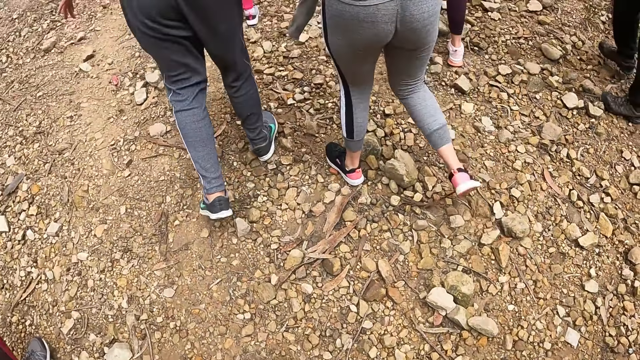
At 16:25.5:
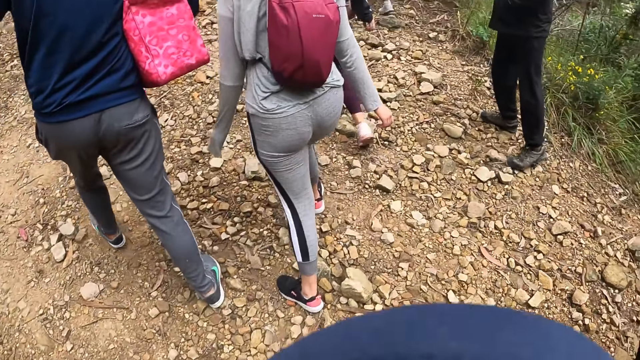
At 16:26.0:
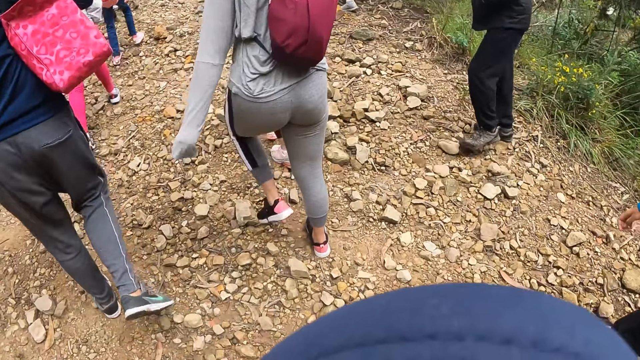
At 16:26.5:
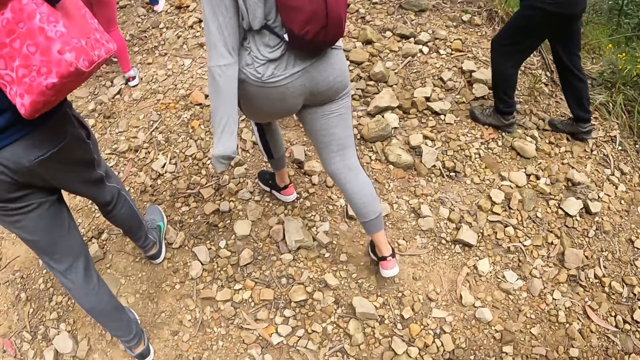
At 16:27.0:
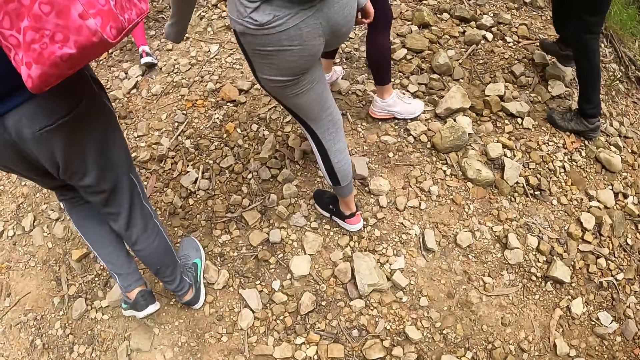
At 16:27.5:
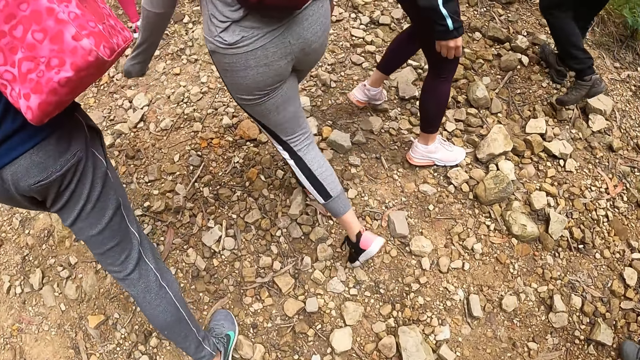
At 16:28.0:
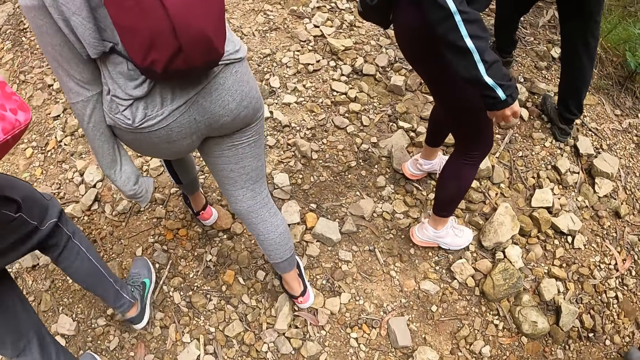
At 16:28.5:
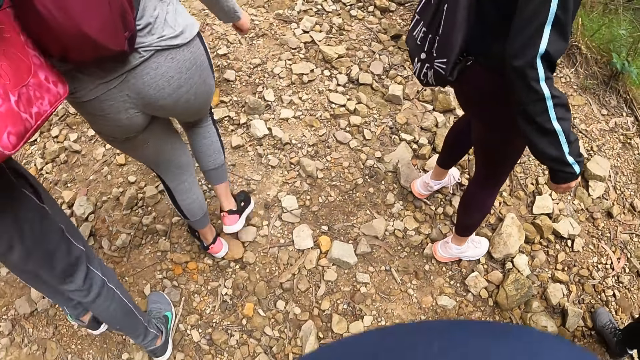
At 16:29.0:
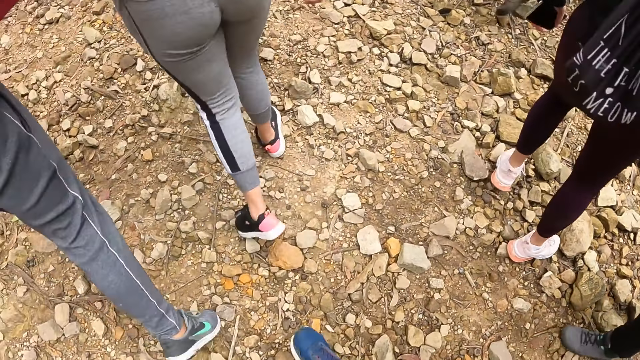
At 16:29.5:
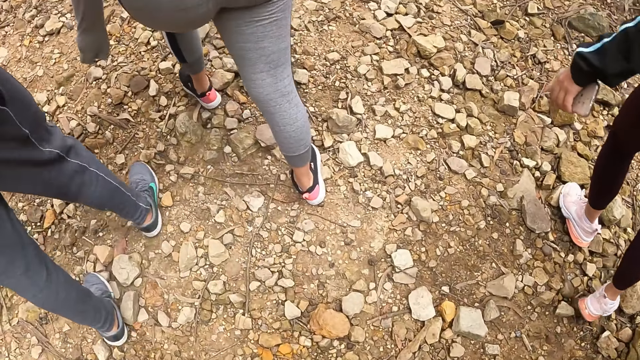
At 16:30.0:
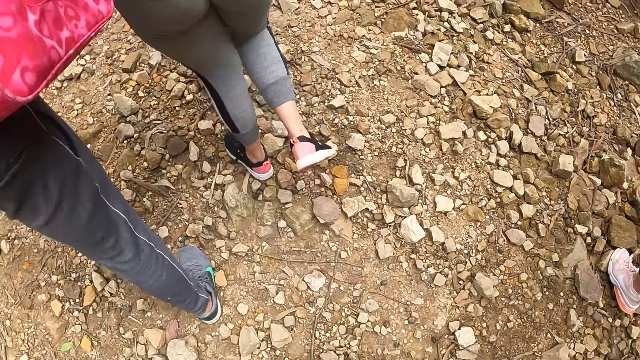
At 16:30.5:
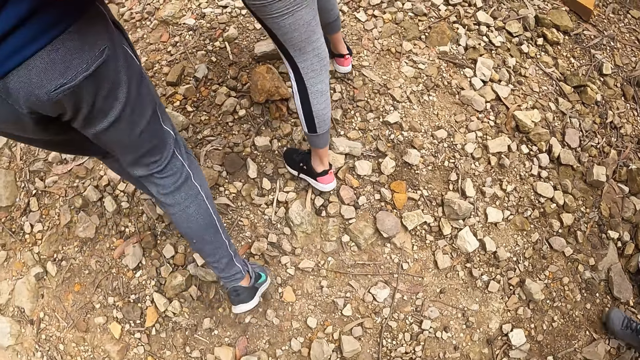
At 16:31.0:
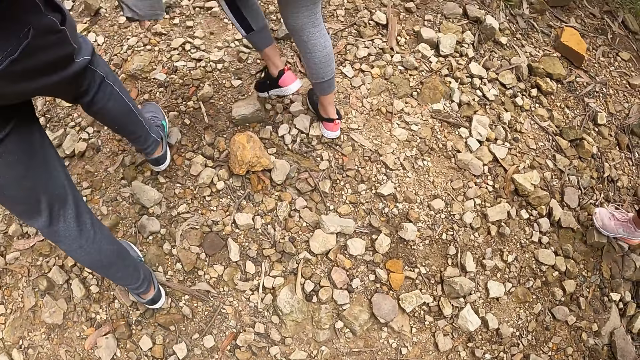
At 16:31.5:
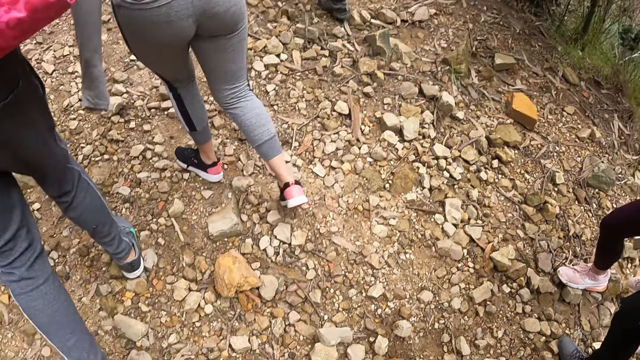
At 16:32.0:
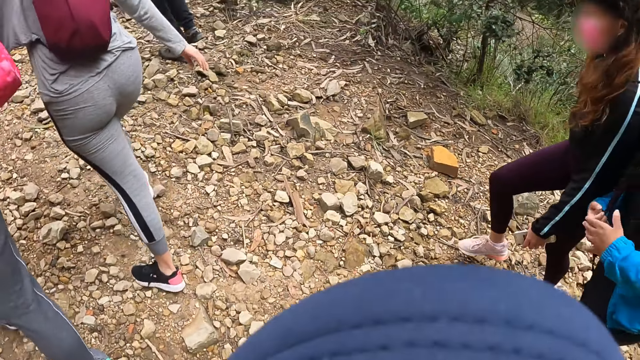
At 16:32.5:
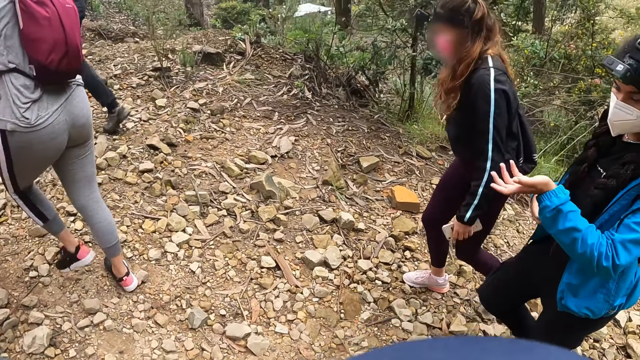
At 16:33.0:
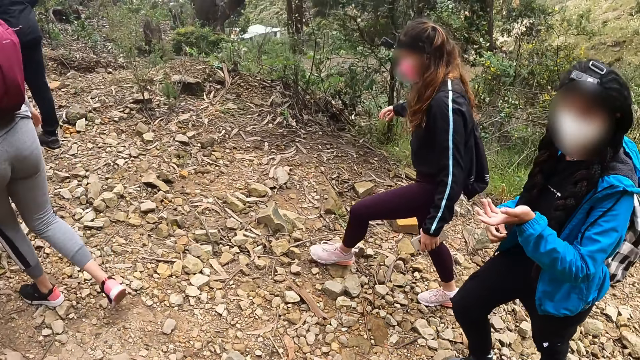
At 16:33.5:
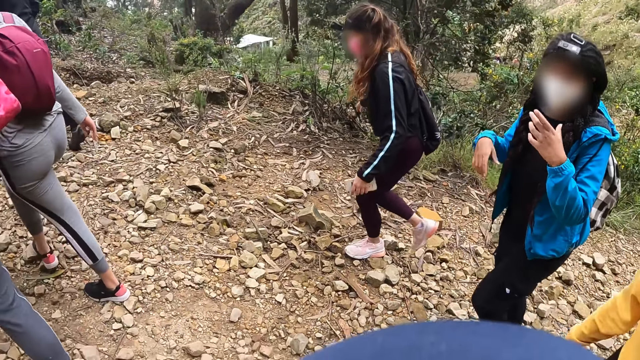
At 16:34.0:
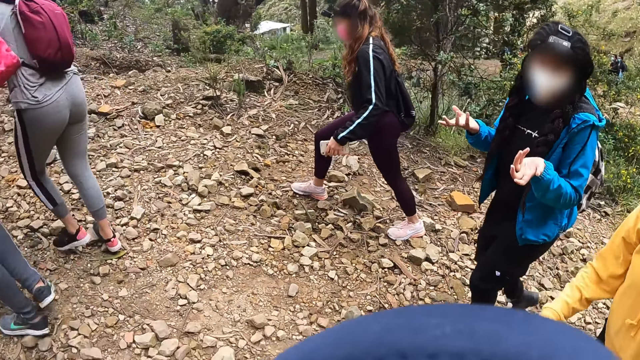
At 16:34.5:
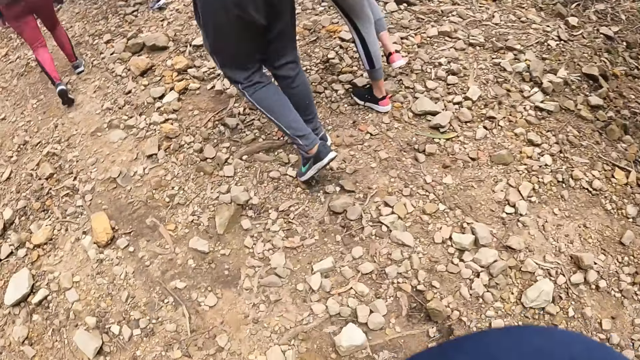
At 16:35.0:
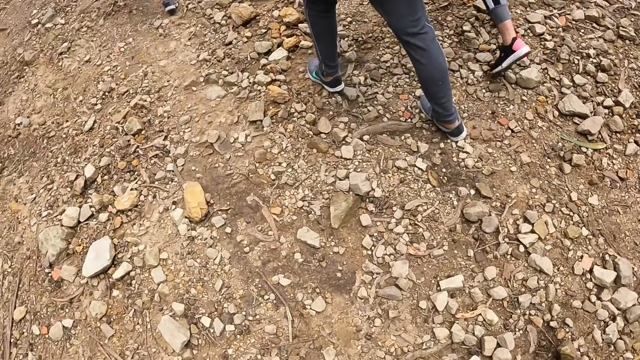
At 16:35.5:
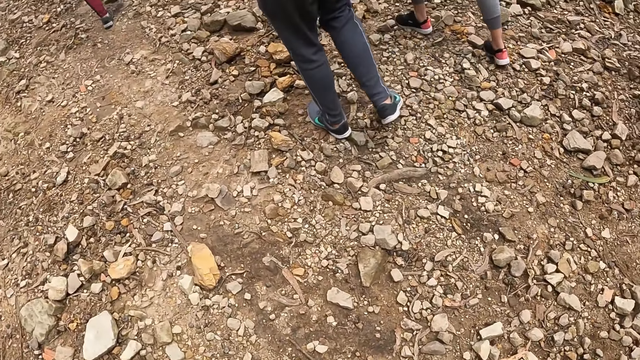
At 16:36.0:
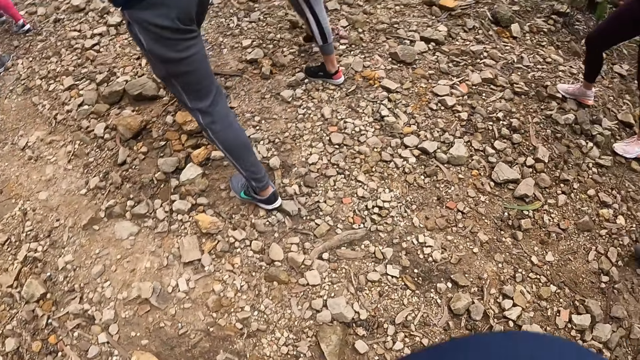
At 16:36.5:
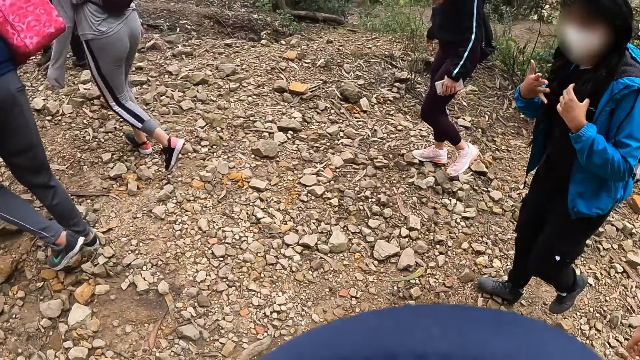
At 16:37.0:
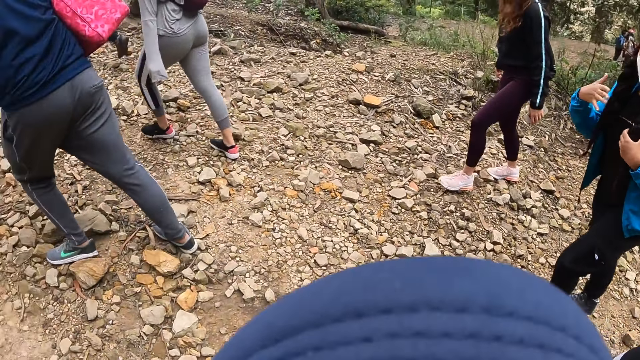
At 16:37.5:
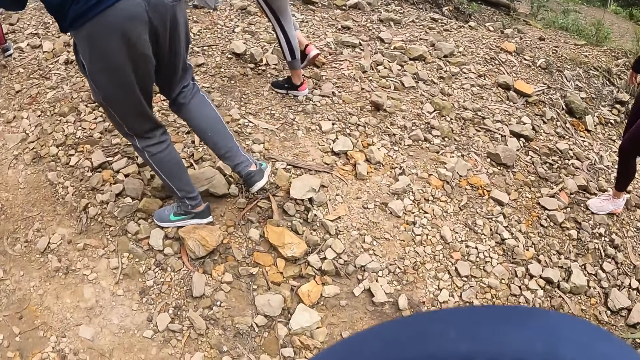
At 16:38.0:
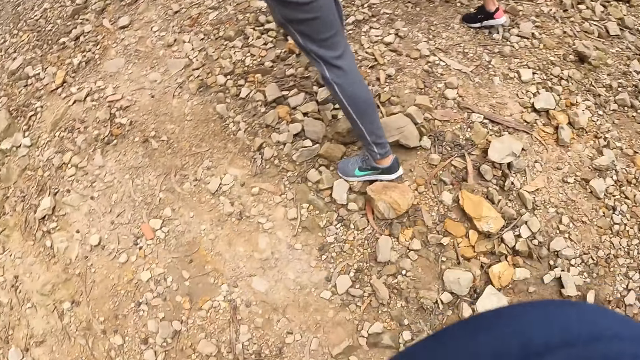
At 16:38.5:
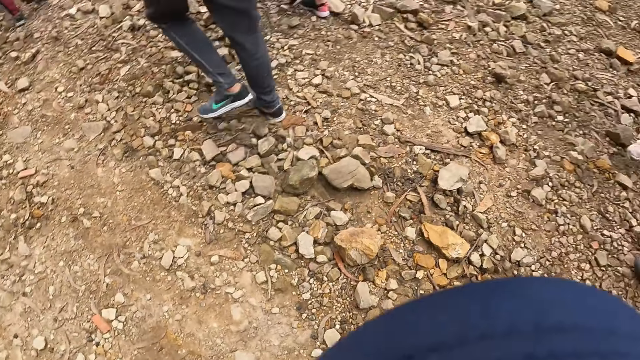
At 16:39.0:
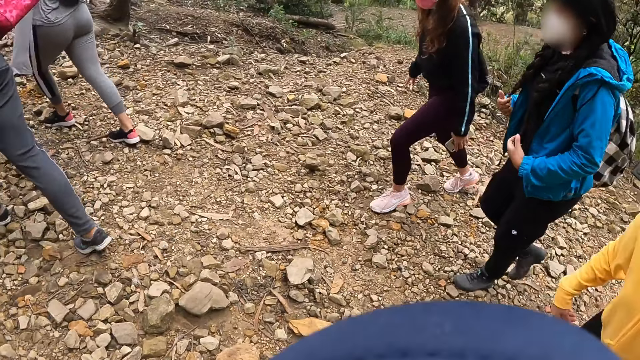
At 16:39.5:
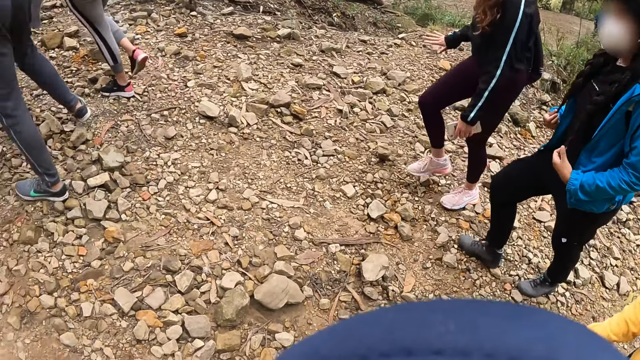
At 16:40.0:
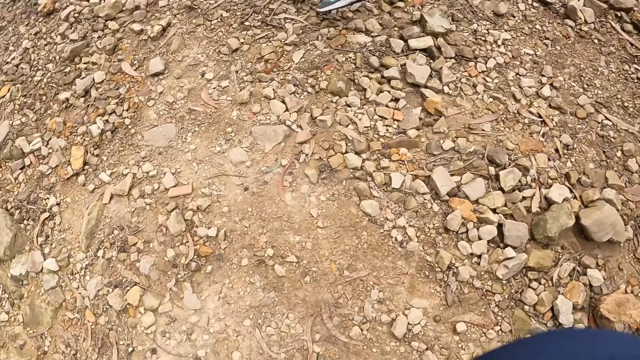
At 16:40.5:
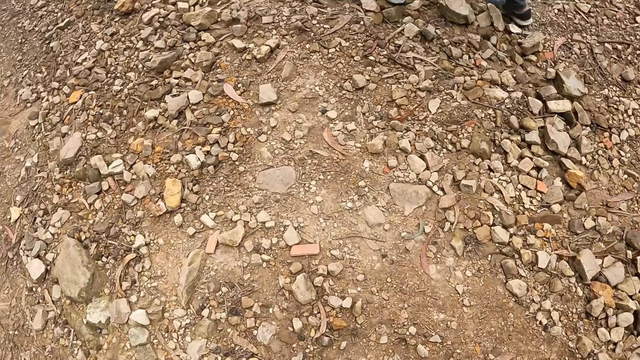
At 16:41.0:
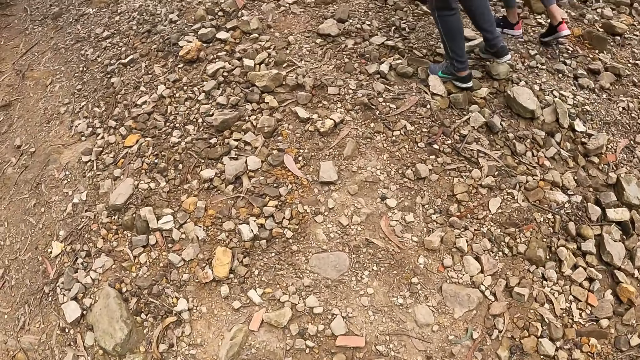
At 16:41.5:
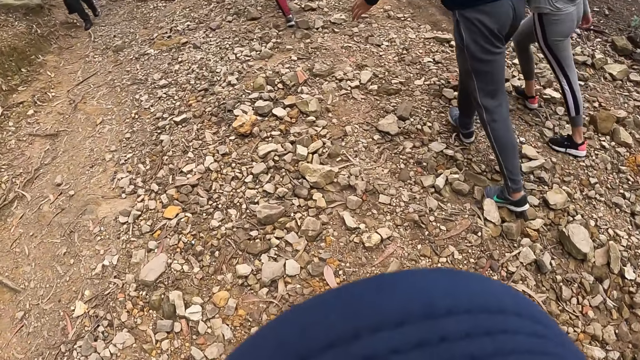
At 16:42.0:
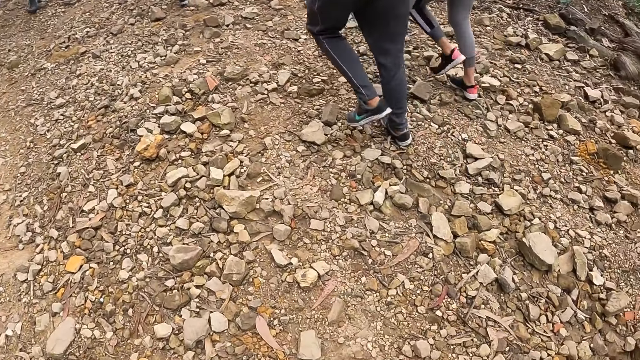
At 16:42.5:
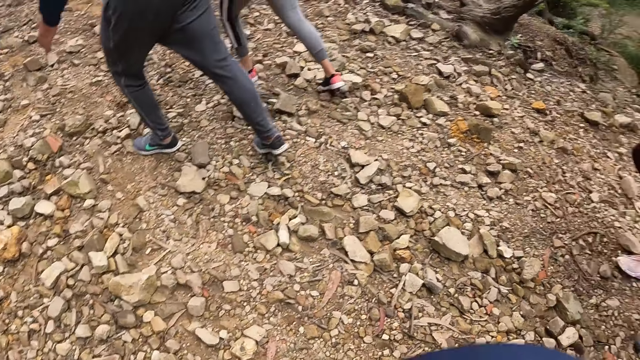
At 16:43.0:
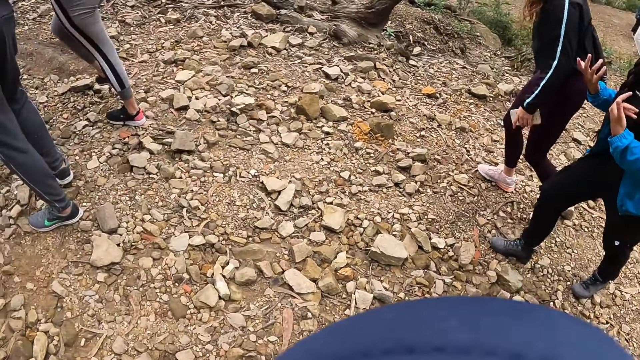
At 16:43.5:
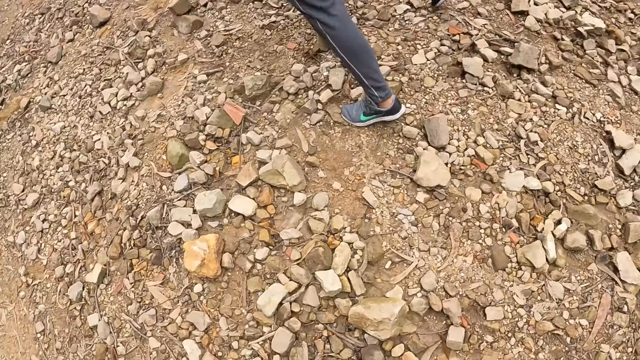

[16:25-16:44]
The camera wearer interacted with a woman. The woman moves her hands. The camera wearer walks.

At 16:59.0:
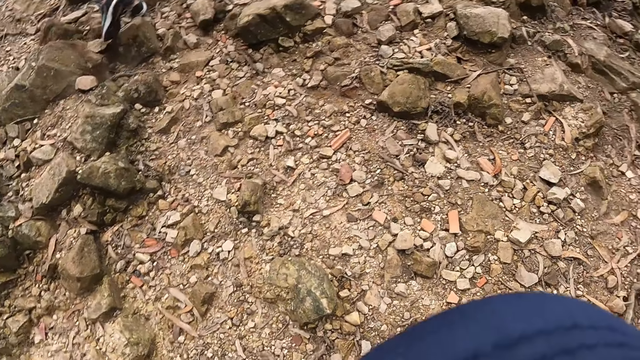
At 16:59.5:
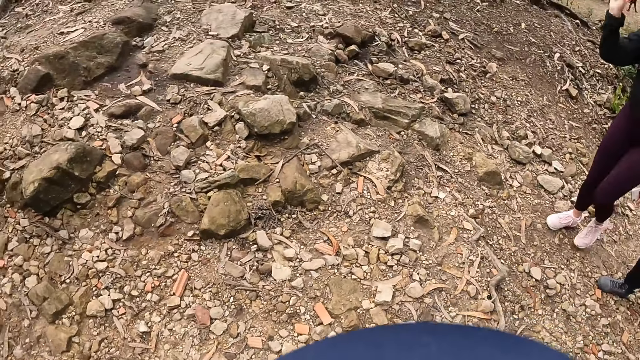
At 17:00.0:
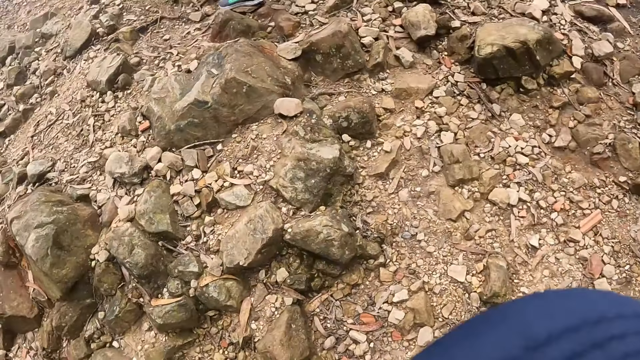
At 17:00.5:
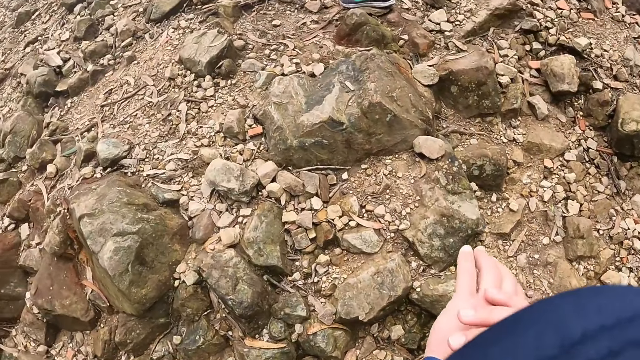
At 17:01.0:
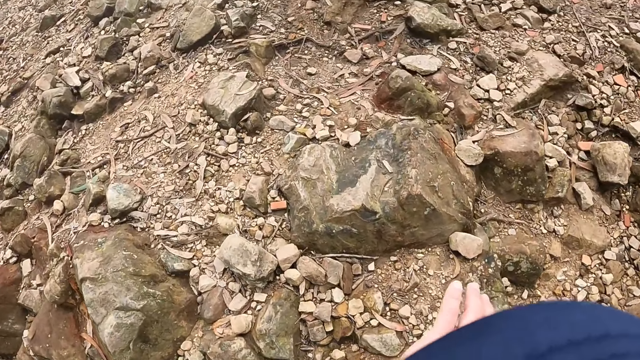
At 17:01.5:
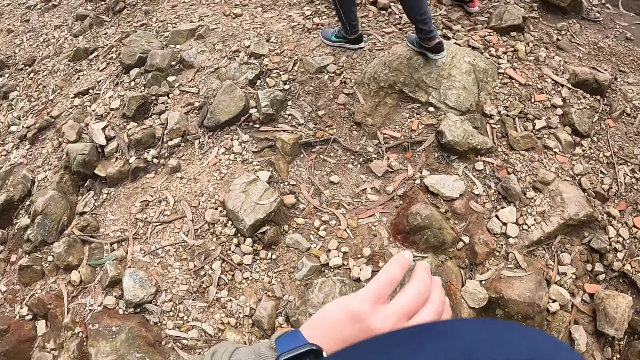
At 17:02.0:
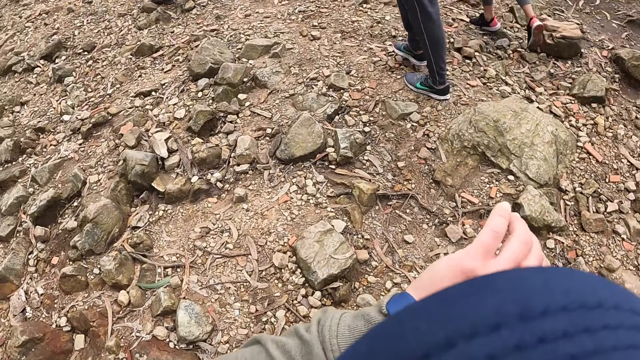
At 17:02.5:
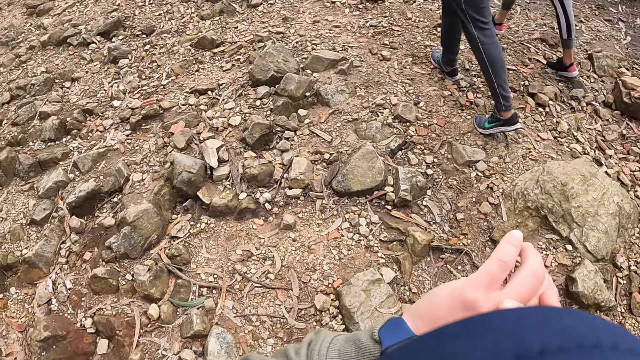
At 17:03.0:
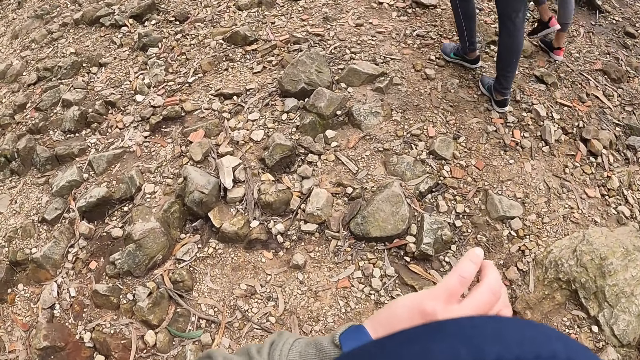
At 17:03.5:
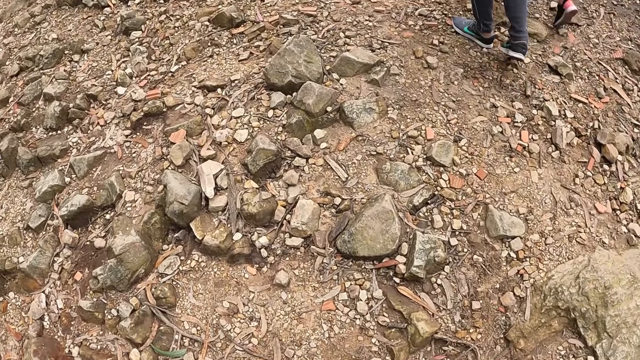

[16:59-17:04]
The camera wearer moves the right hand over the left hand. She adjusts a wrist watch on her left hand with her right hand. She looks at the watch. She walks.
